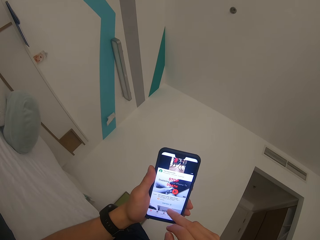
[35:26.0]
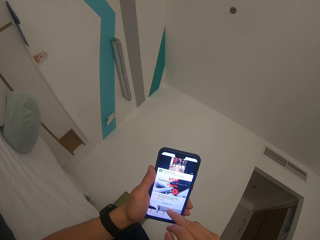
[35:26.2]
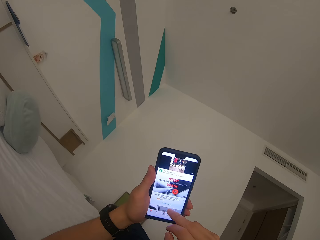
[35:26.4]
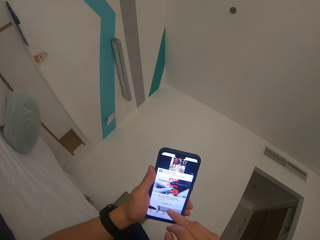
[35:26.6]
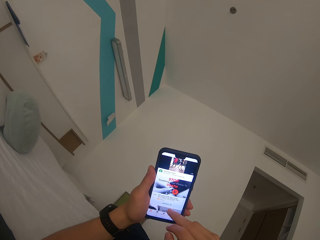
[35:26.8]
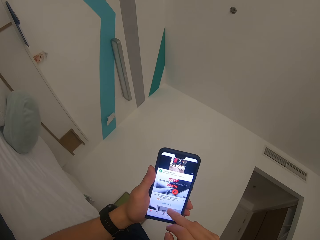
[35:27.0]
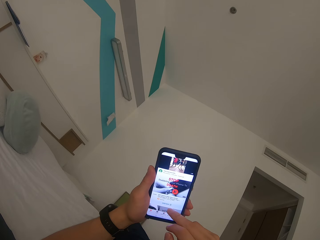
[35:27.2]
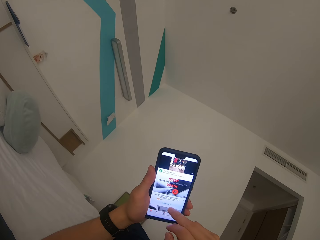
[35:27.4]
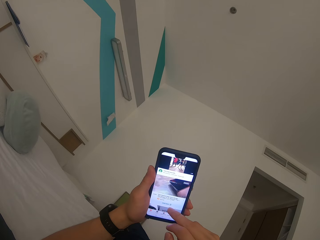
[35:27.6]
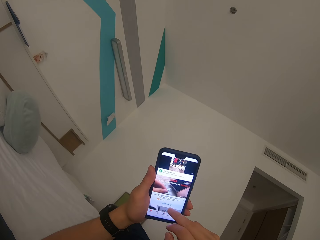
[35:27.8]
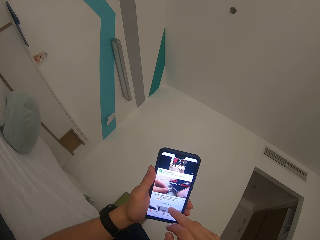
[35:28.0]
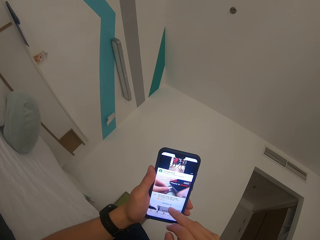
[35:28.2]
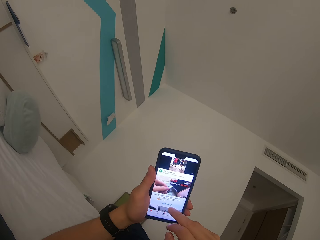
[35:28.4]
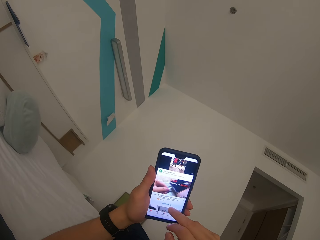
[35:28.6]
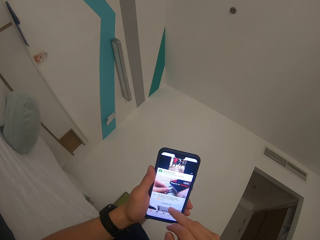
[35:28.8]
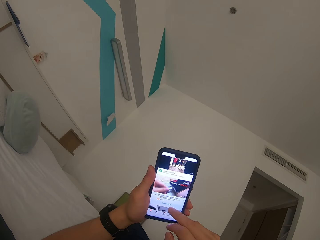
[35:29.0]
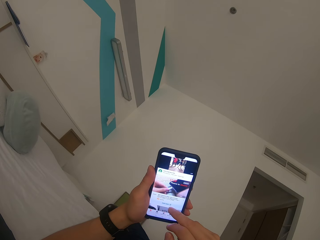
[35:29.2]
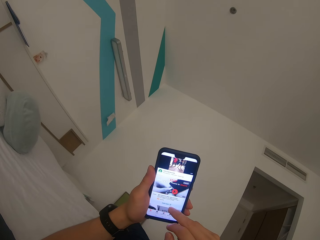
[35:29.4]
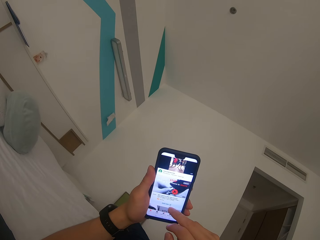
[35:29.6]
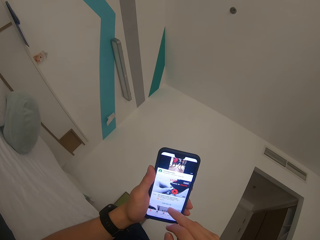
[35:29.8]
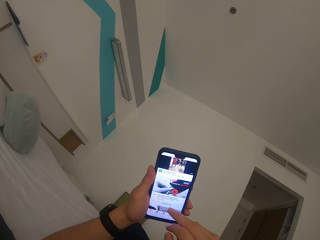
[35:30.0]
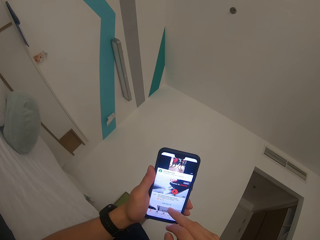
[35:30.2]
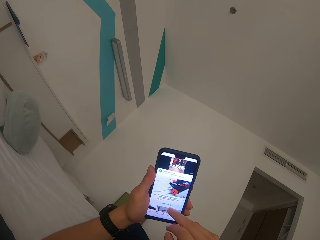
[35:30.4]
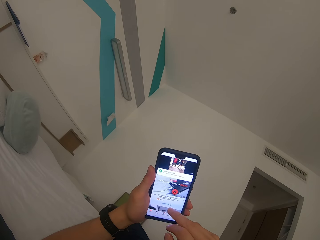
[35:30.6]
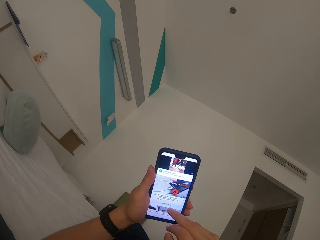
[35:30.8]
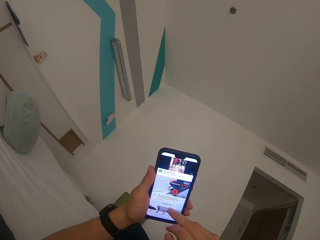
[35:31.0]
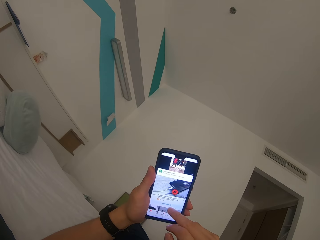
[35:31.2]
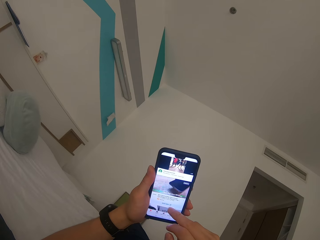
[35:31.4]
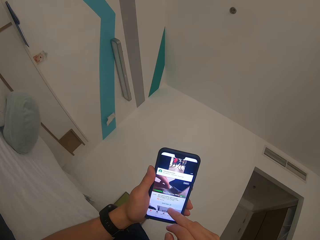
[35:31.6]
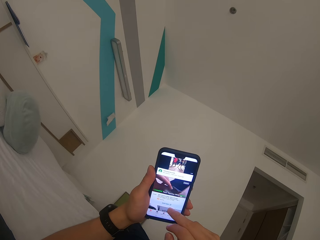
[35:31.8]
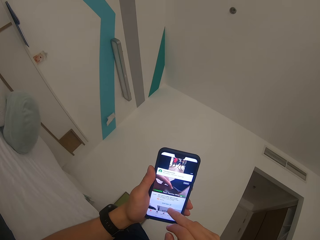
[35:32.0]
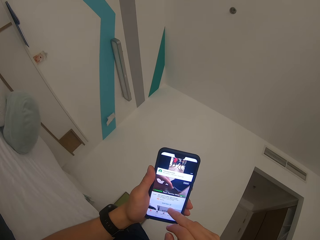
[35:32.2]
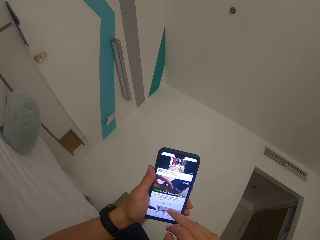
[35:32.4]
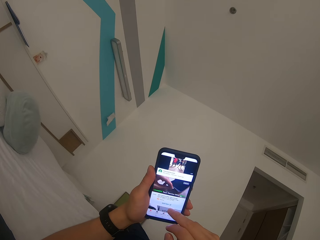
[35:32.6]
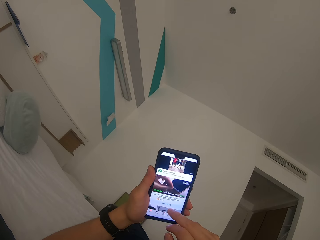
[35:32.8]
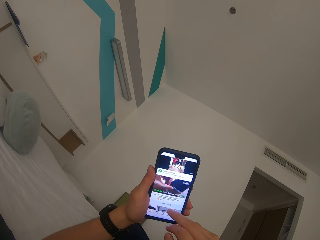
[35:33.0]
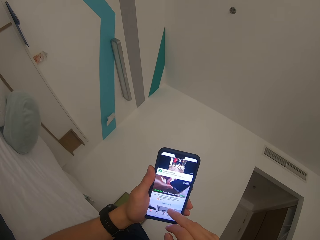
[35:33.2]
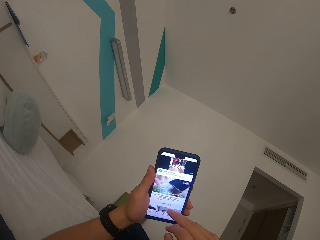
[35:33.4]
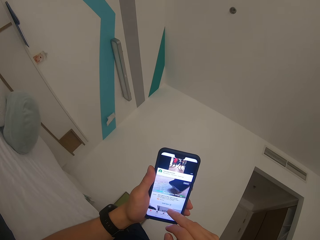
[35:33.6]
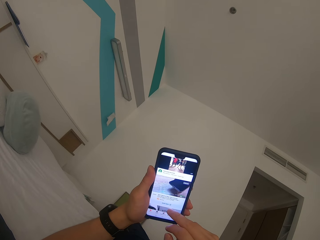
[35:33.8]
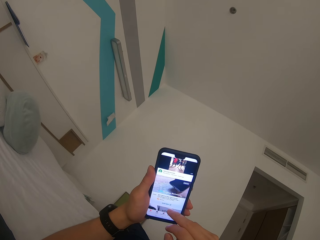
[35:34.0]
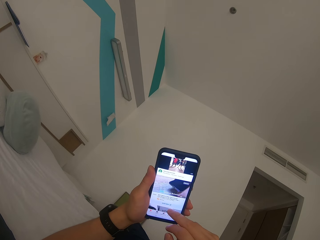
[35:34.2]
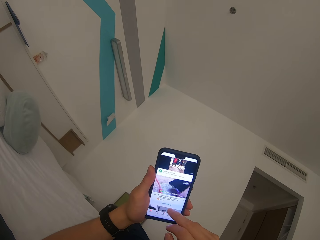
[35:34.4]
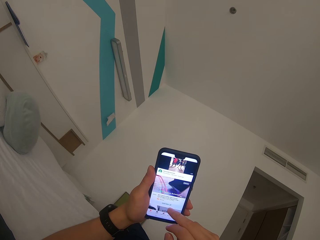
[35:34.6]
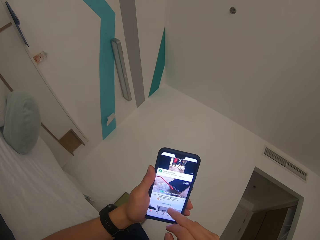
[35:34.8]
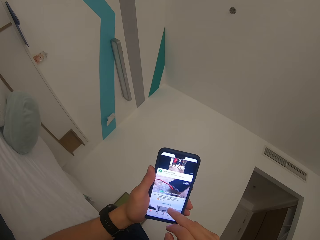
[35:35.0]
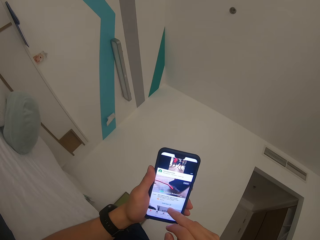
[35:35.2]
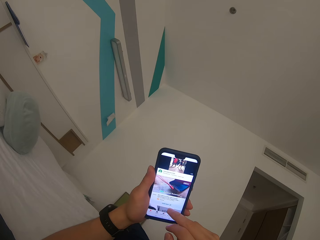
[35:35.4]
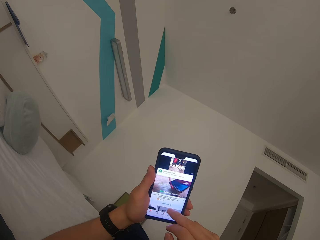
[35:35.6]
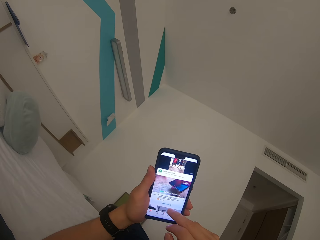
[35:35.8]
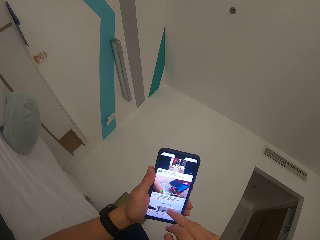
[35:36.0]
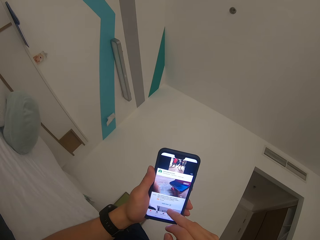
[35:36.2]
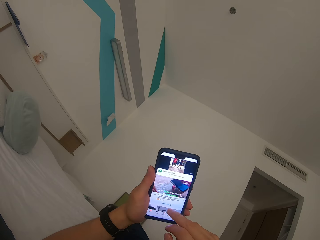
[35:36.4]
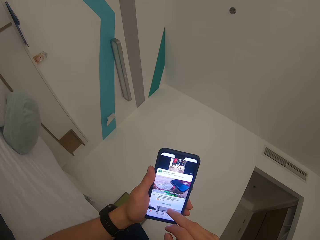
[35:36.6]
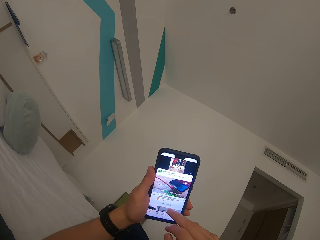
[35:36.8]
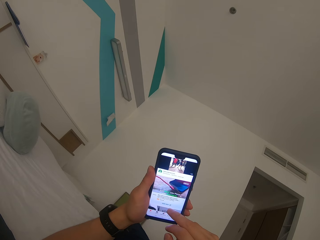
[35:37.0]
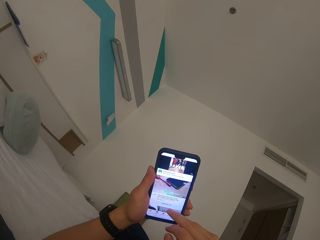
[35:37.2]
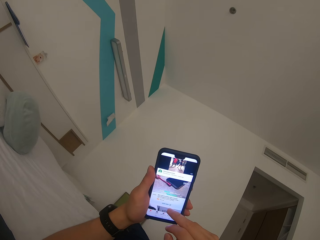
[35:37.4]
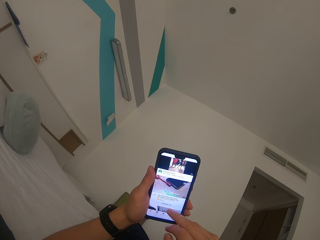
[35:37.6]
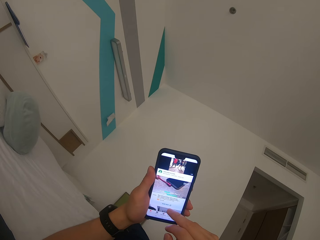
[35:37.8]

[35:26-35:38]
The camera wearer watches on the mobile phone.

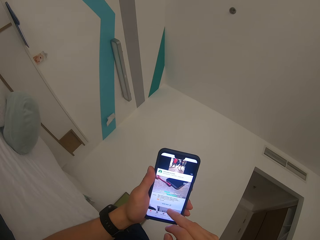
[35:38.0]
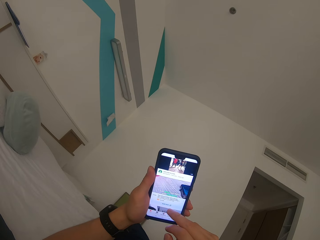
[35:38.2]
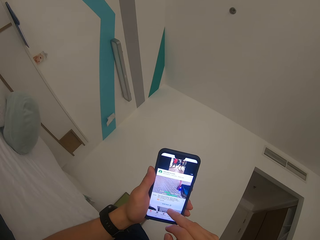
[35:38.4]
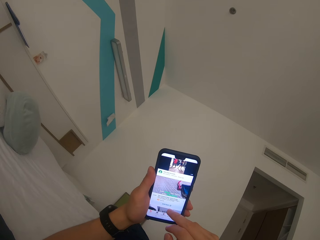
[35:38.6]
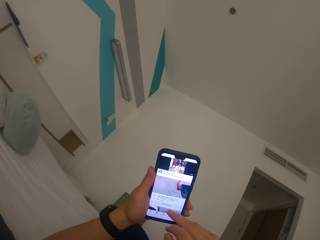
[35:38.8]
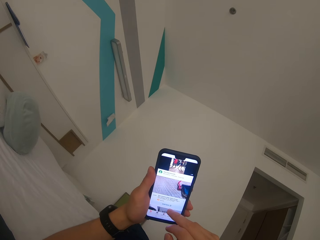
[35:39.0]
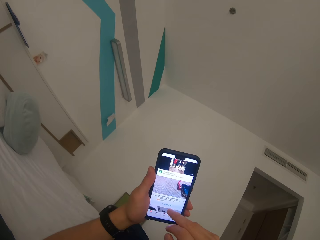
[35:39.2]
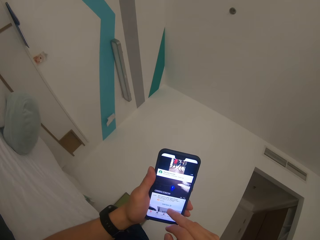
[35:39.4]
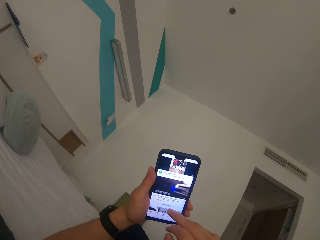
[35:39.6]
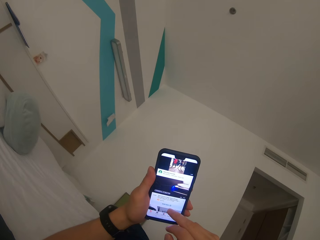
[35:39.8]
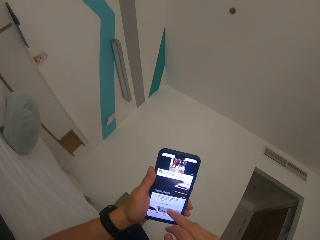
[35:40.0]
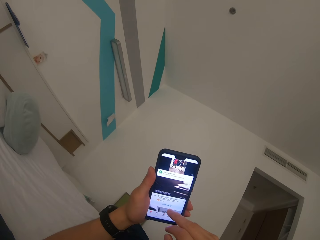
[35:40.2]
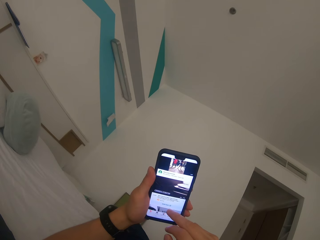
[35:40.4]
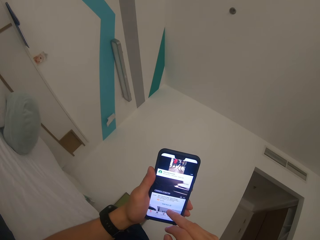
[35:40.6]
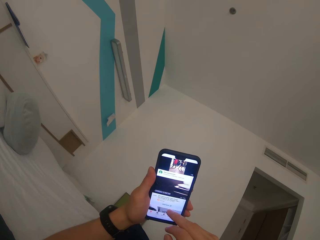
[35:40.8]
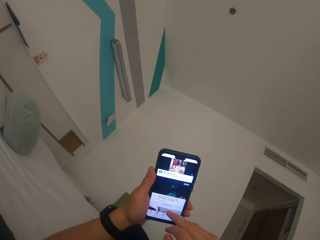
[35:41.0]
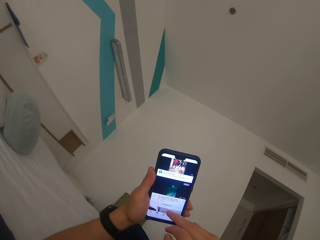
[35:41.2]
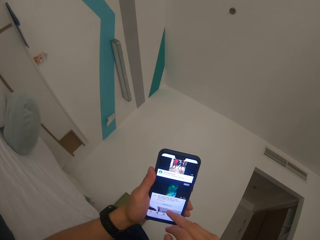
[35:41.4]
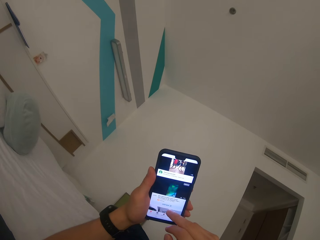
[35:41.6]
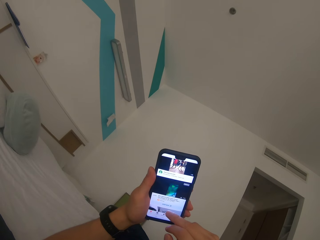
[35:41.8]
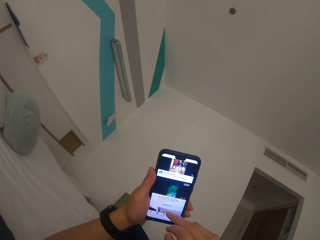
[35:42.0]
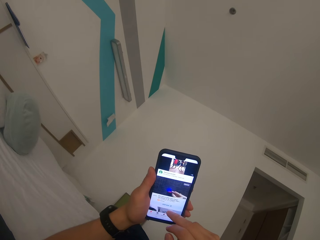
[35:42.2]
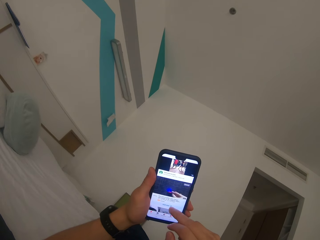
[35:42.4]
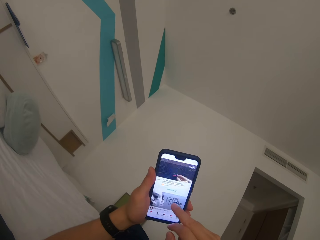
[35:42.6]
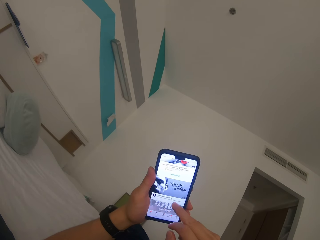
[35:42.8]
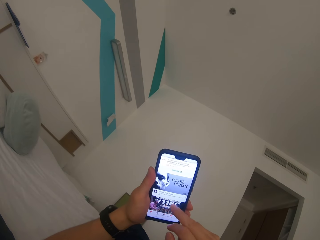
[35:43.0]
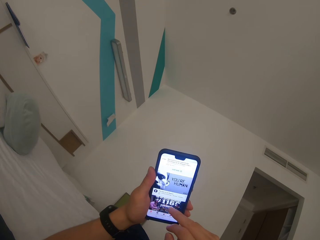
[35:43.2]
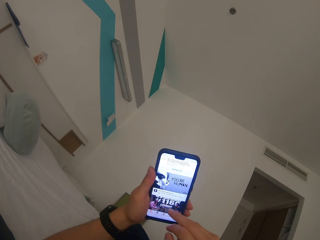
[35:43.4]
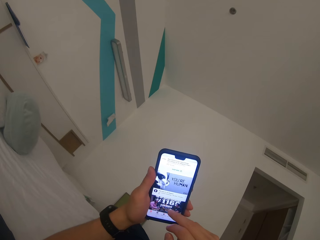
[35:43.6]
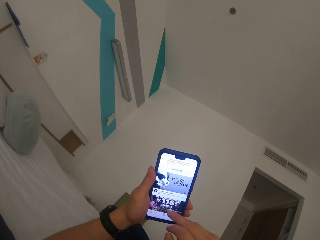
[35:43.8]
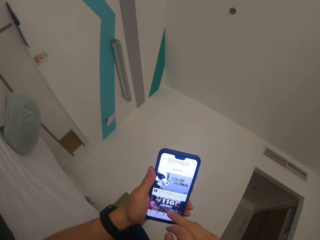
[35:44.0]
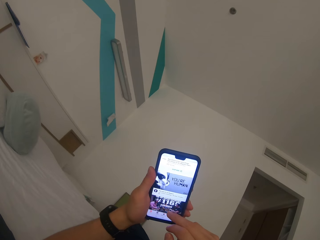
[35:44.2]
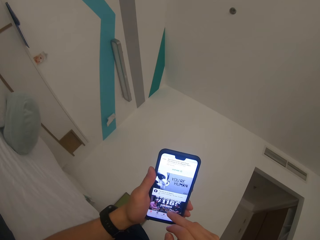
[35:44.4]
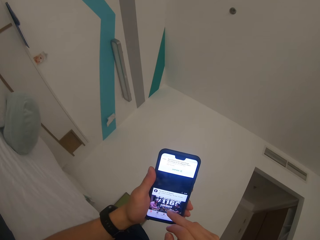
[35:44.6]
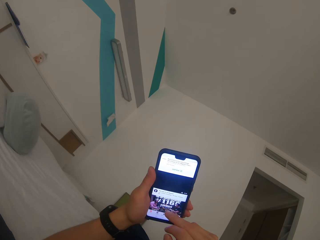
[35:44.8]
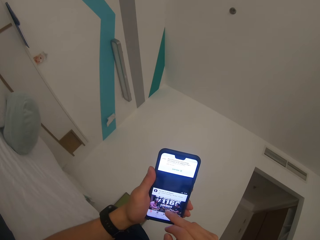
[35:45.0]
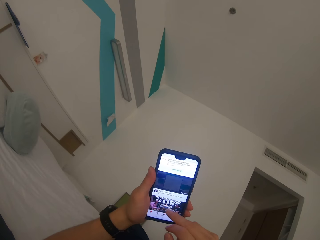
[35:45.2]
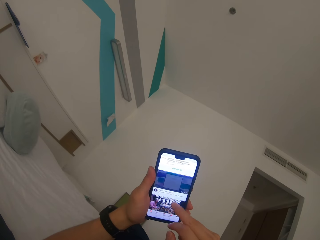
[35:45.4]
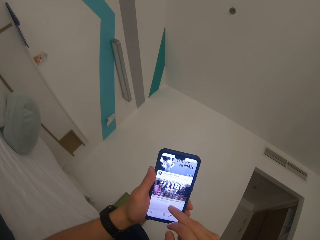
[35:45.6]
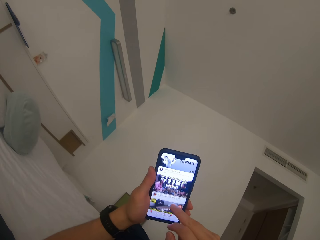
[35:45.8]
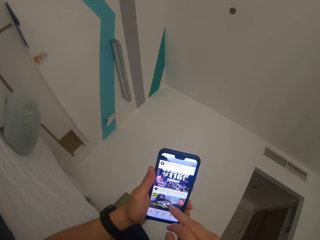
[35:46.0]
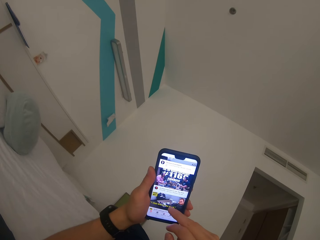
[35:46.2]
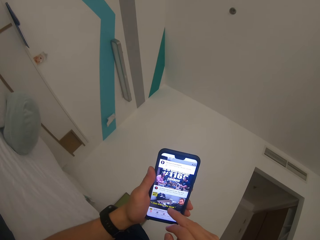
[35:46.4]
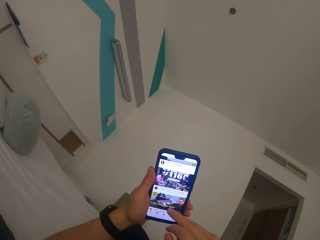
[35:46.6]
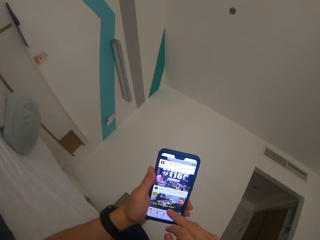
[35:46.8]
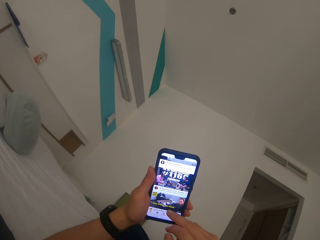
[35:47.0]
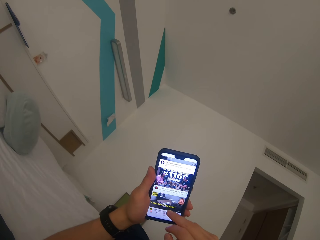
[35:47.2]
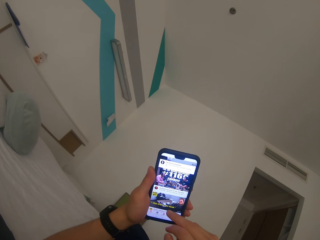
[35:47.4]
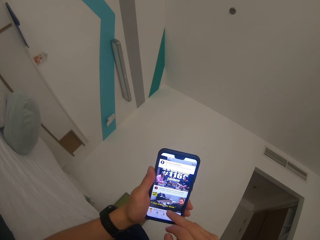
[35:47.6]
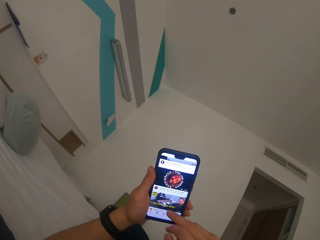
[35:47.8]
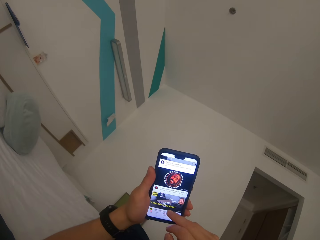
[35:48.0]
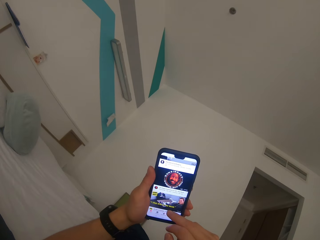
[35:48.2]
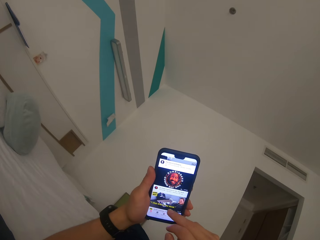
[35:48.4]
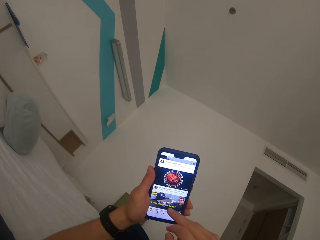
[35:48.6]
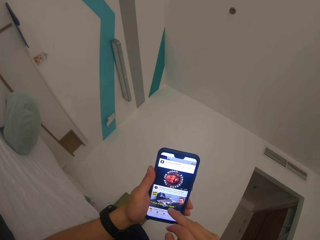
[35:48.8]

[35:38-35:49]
The camera wearer scrolls on the mobile phone.
